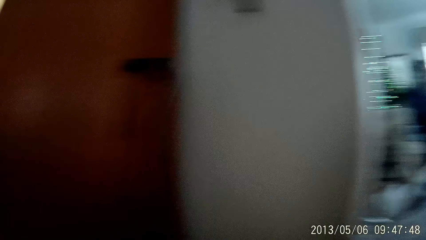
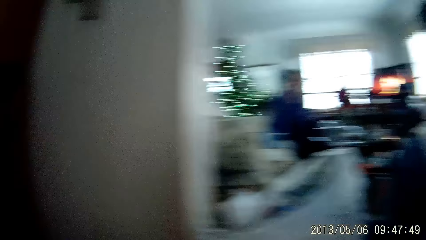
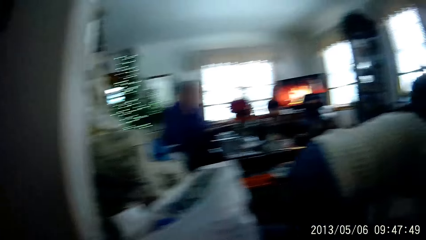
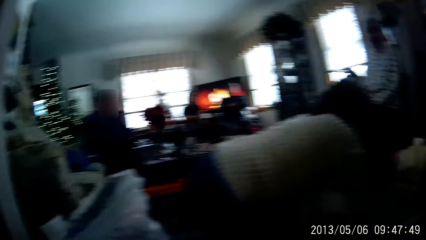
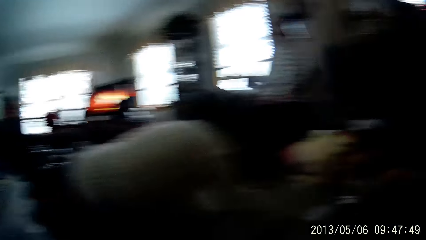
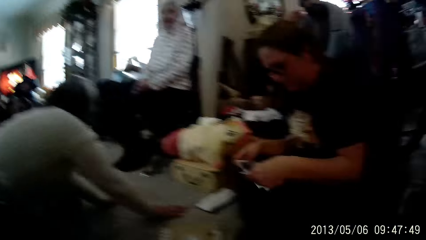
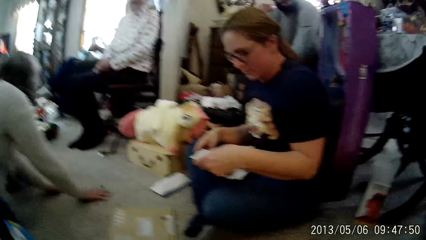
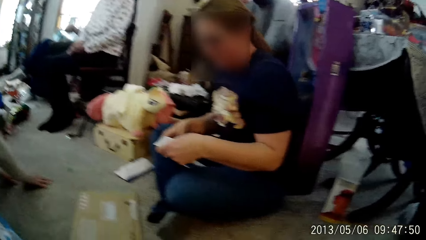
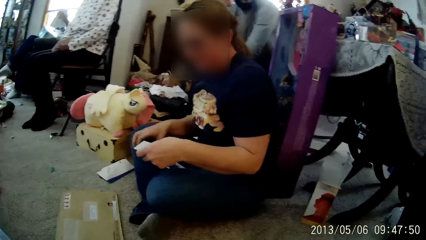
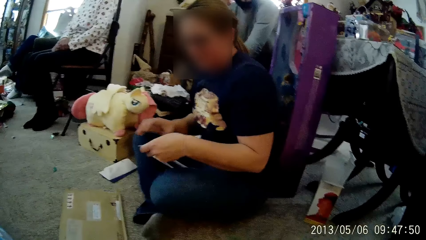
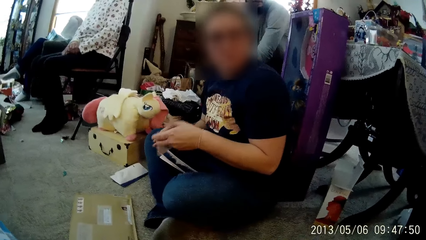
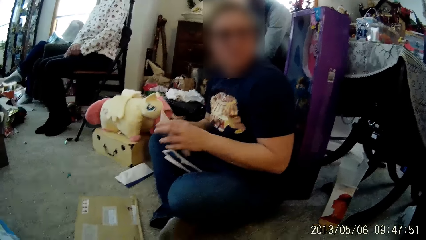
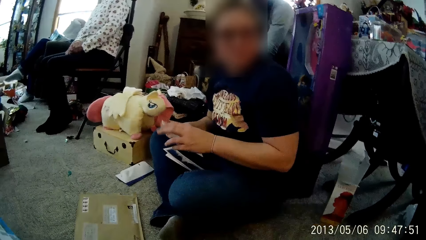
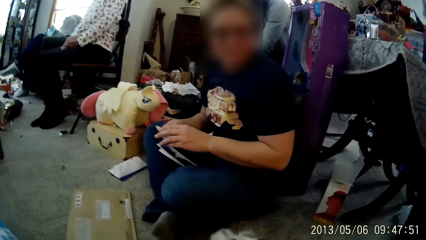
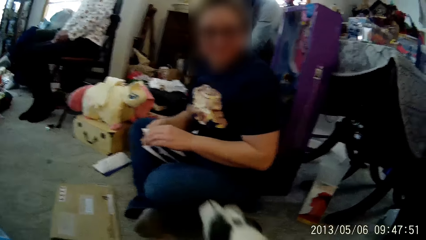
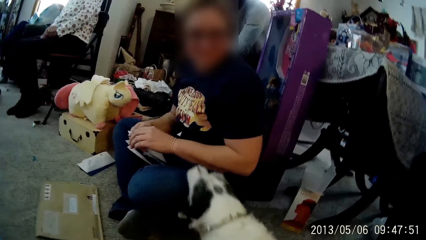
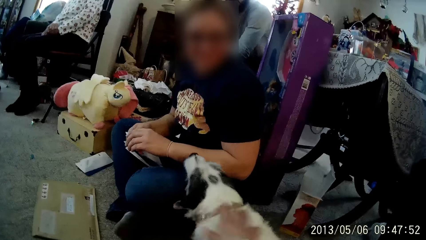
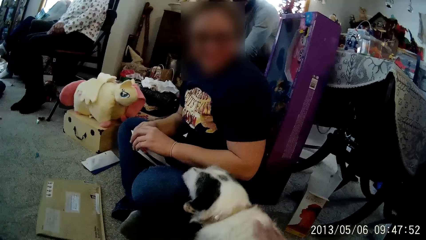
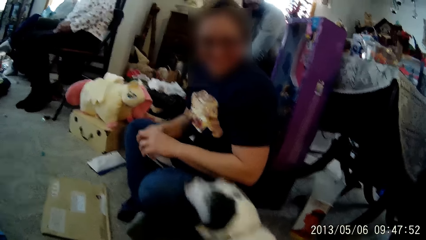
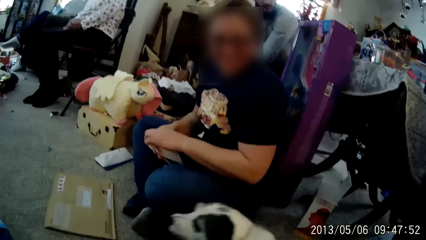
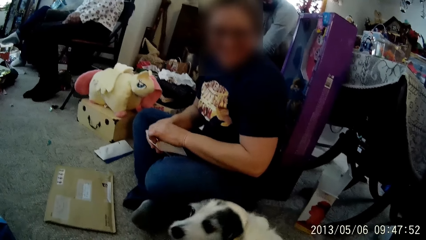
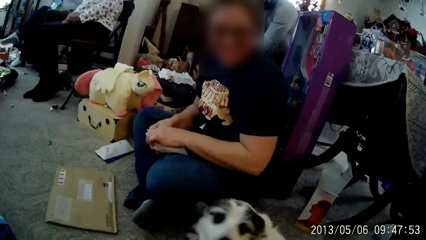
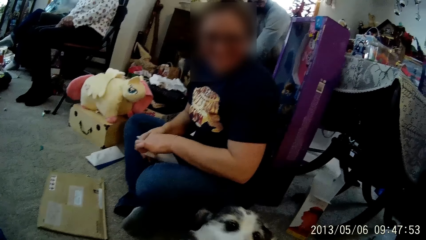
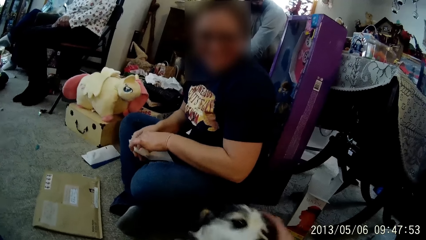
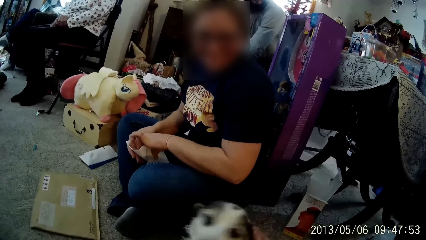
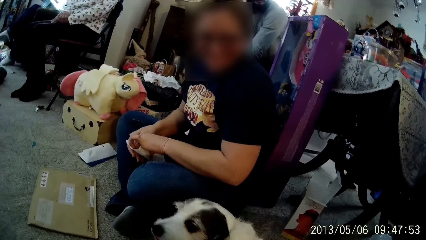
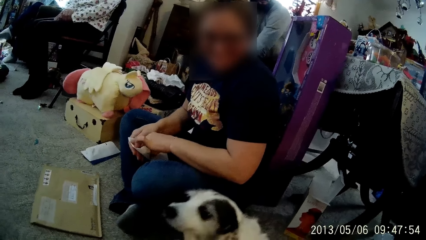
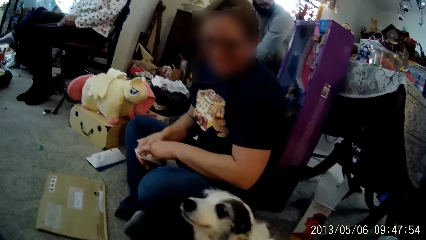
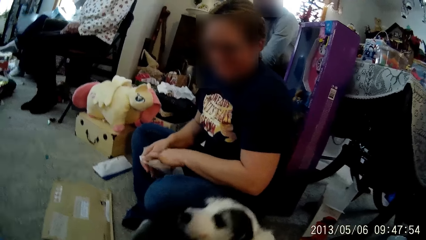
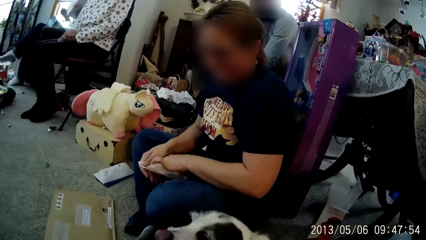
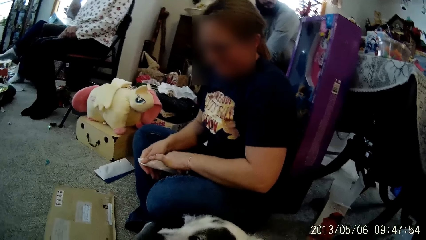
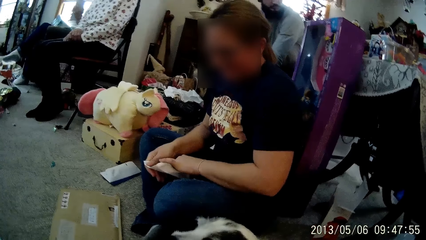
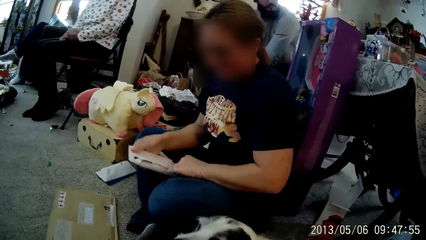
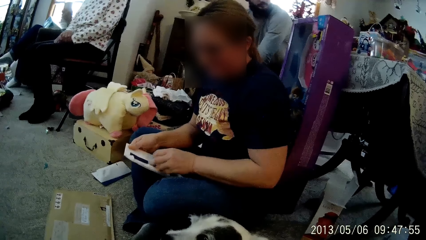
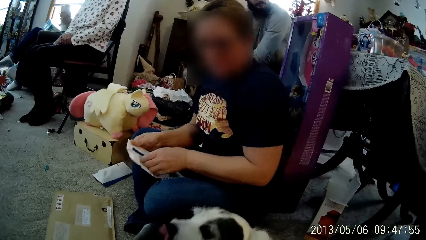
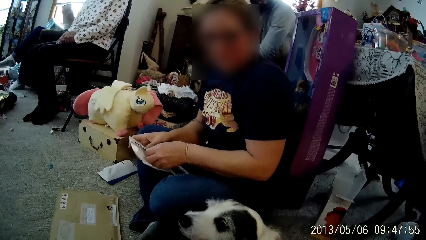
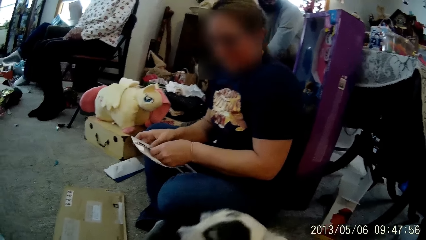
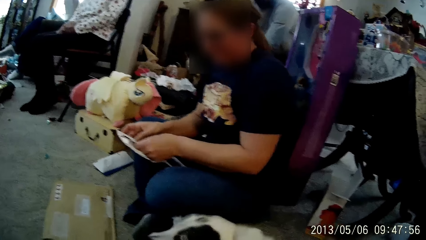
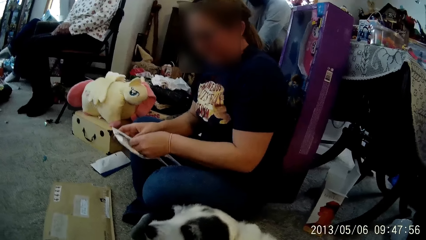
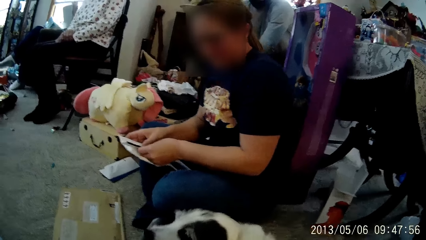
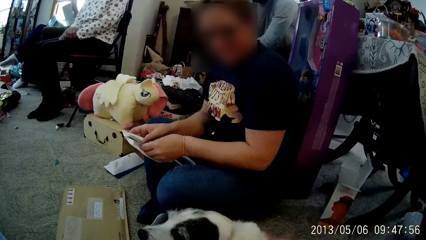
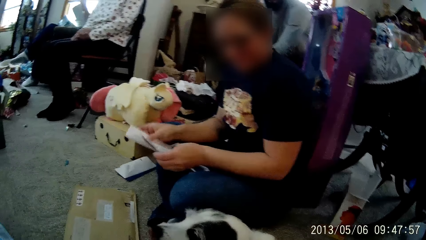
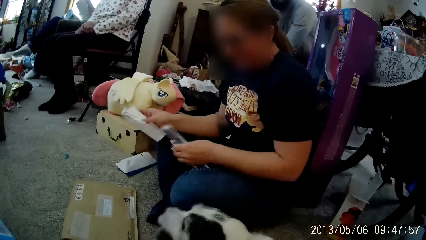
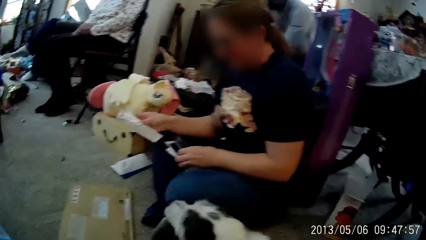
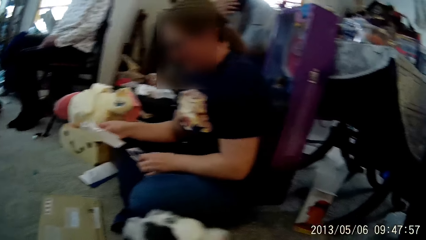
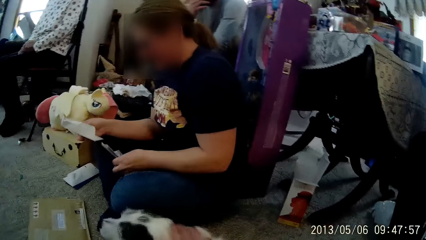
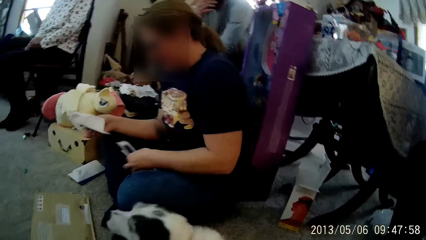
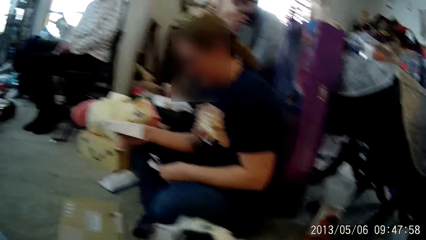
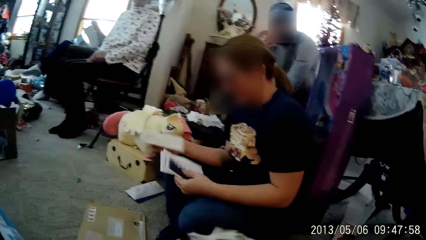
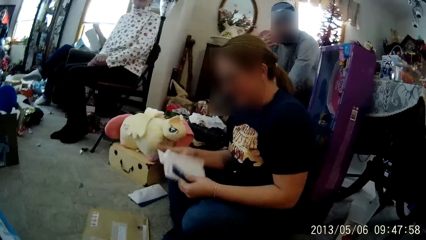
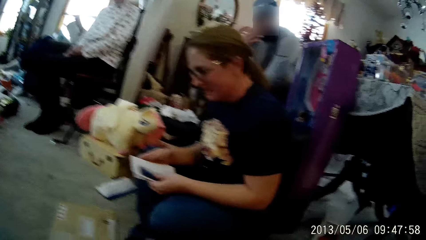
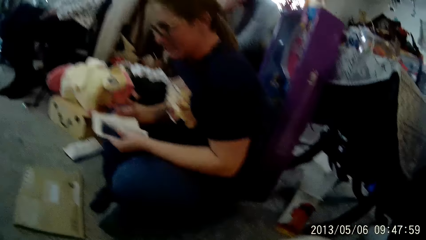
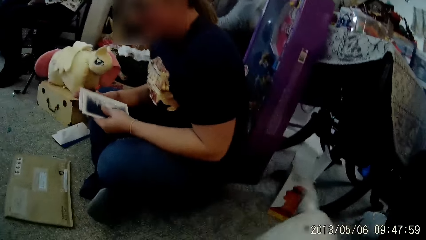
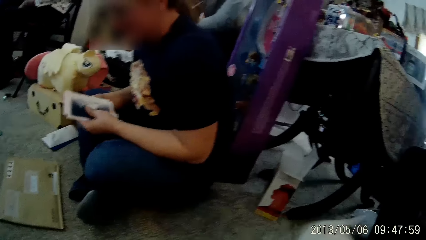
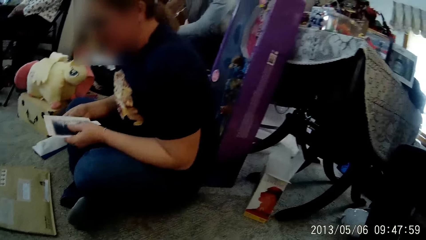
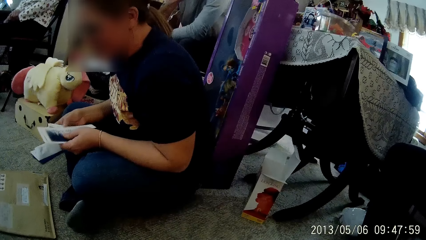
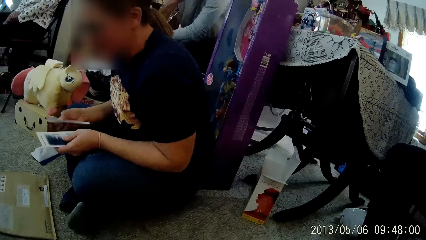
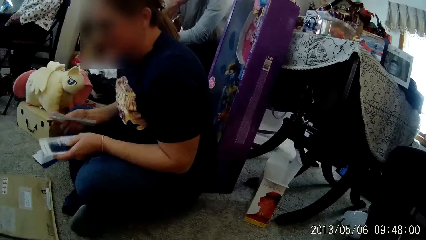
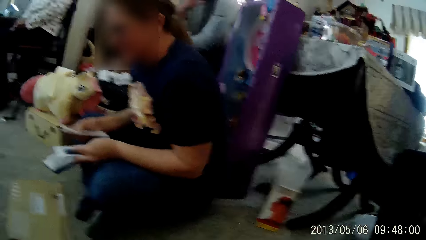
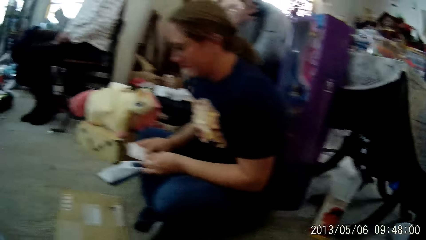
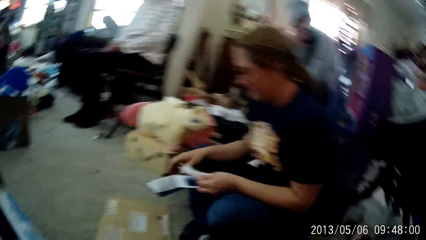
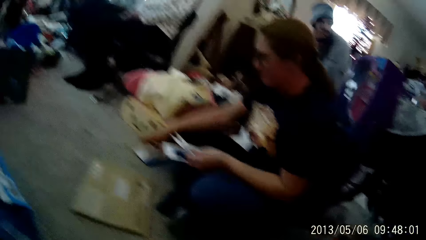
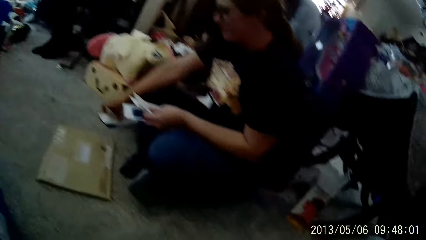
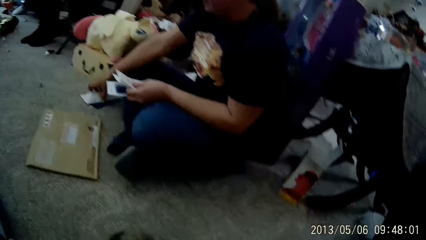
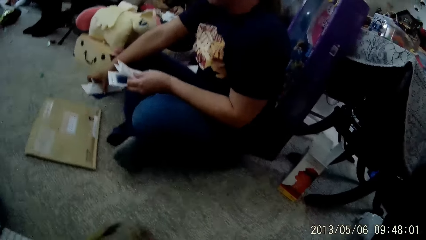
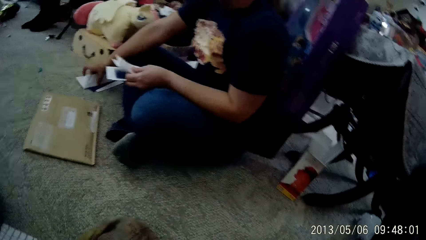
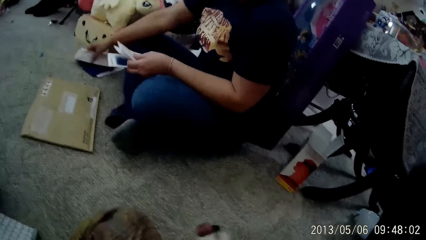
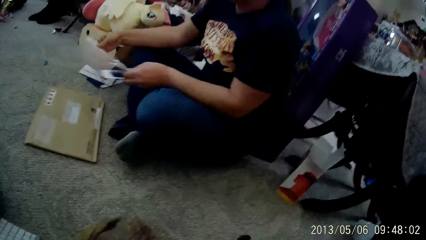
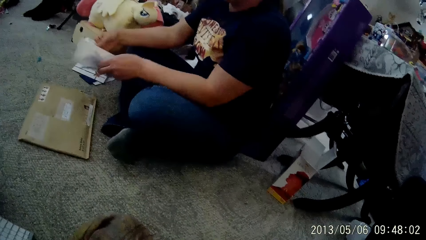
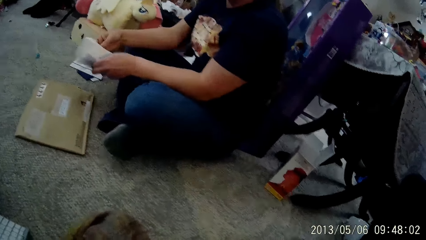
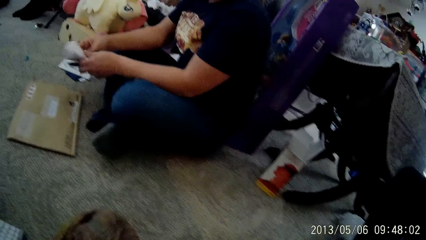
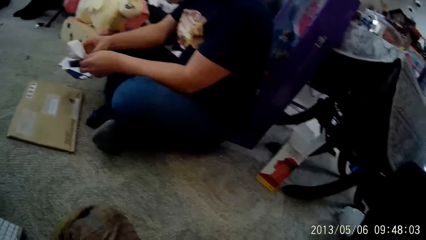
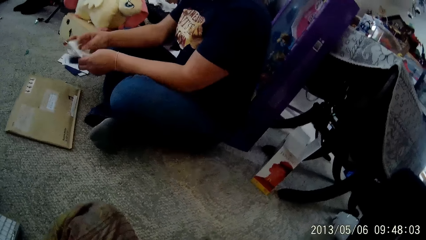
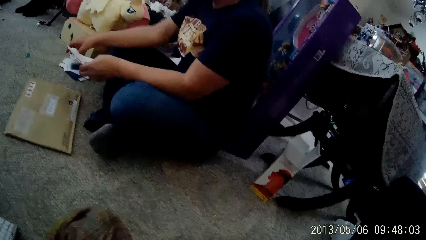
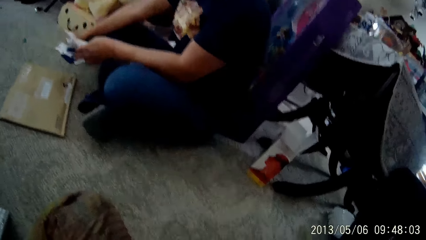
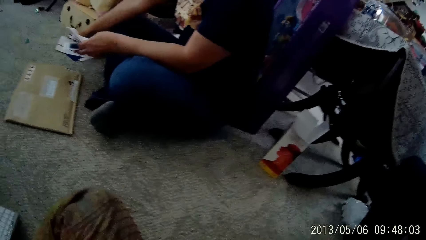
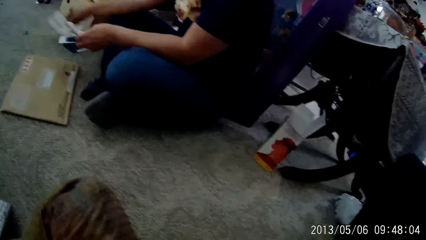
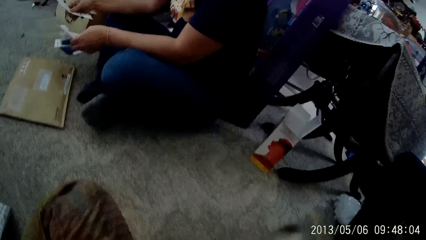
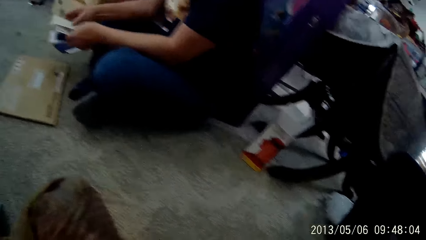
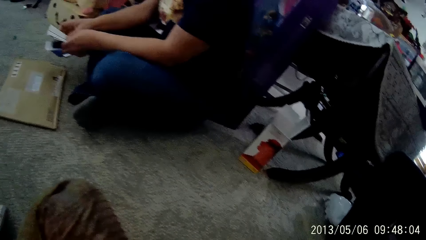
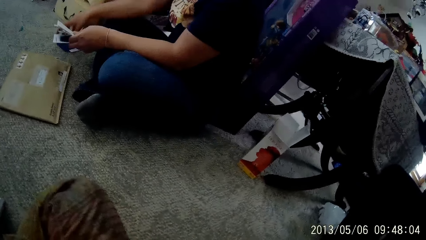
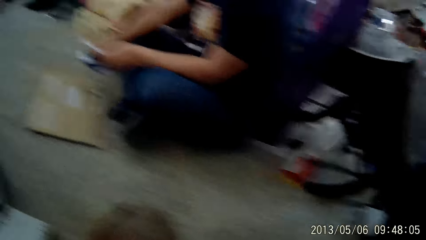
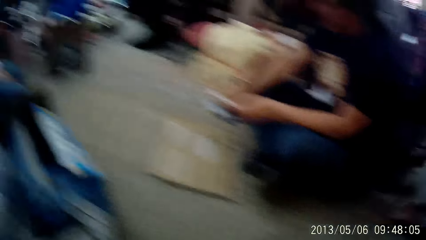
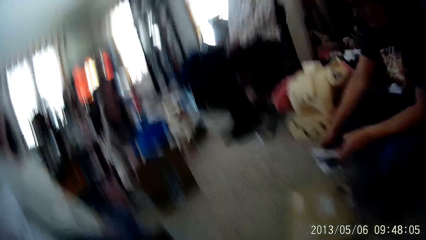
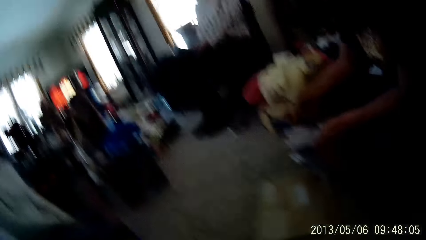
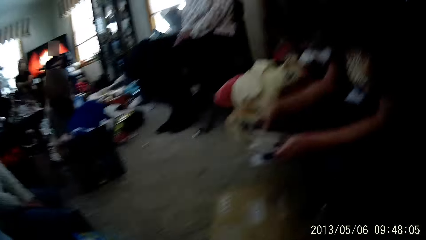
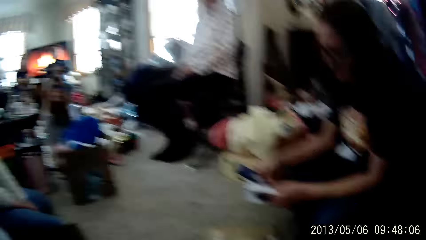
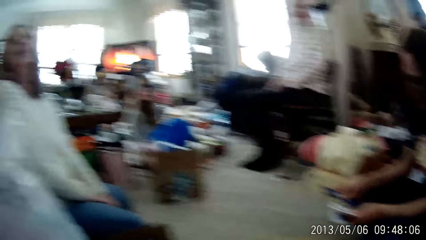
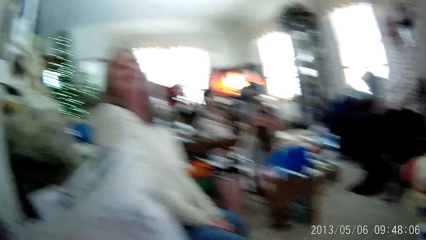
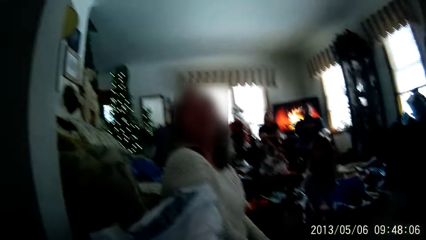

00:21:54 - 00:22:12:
A woman holds the paper envelopes. She opens an envelope. She removes a black paper in the envelopes. She picks other envelopes, puts the other envelope on her right hand together with the others, and picks an envelope using her right hand. She picks some envelopes from the floor. She puts the envelope on her right hand with others on her left hand. She picks another envelope from the floor.
